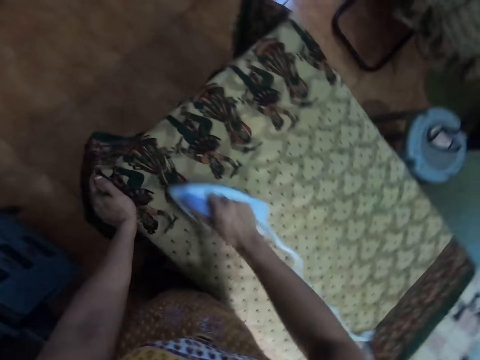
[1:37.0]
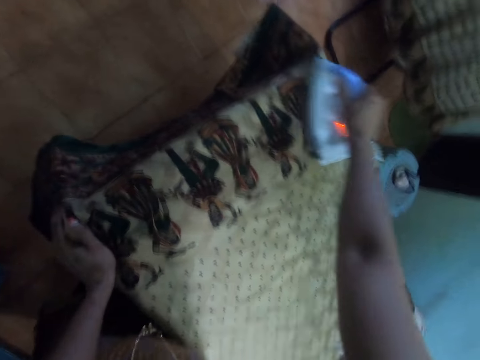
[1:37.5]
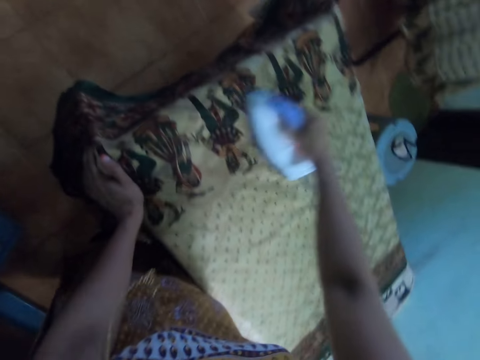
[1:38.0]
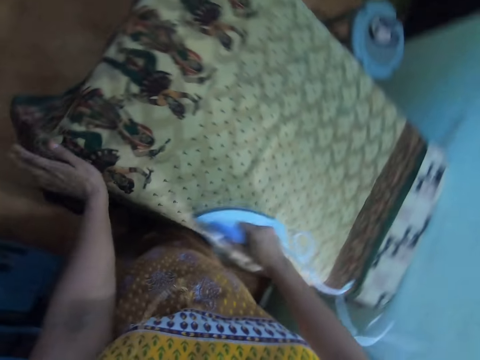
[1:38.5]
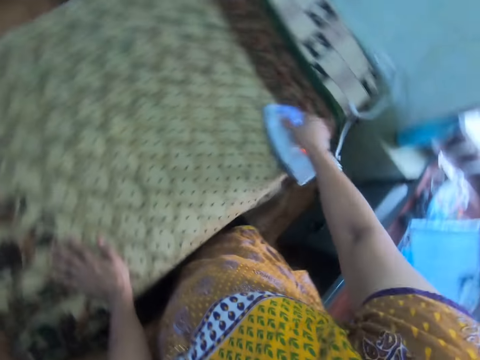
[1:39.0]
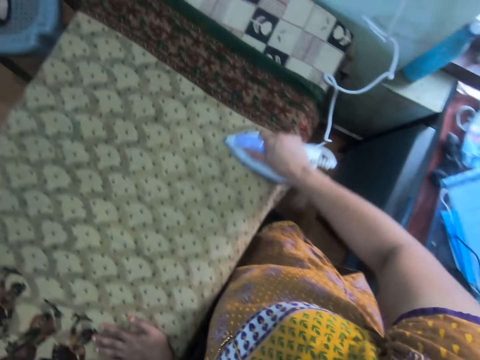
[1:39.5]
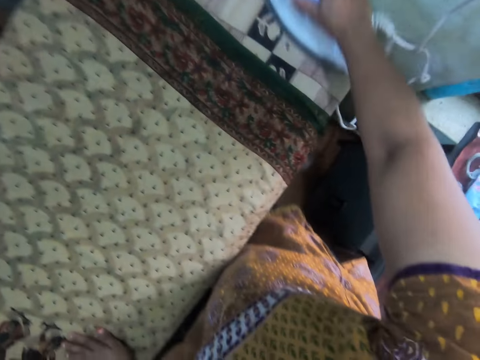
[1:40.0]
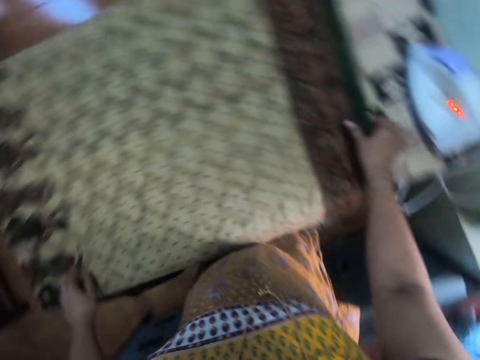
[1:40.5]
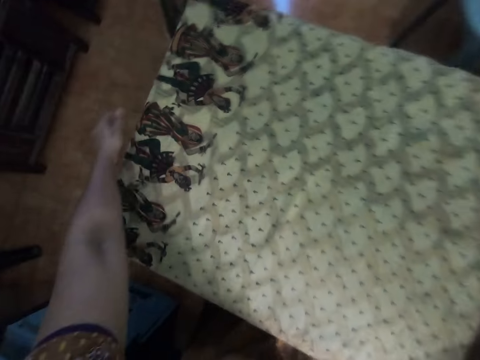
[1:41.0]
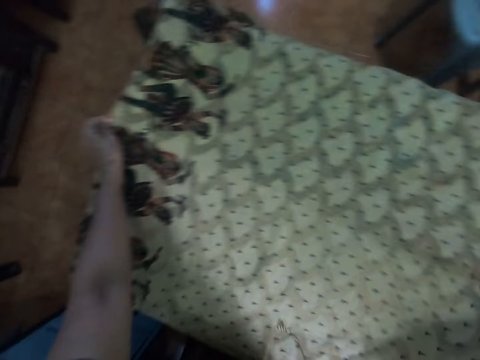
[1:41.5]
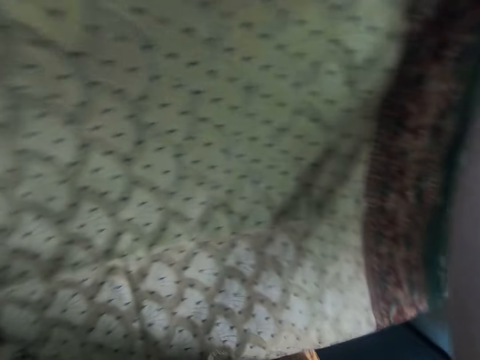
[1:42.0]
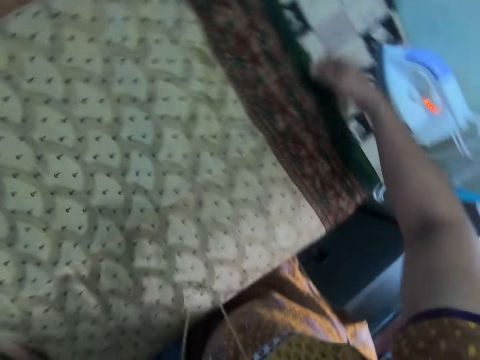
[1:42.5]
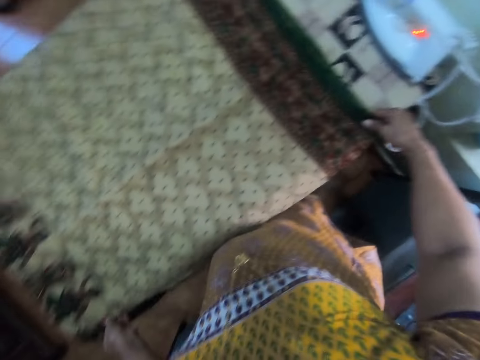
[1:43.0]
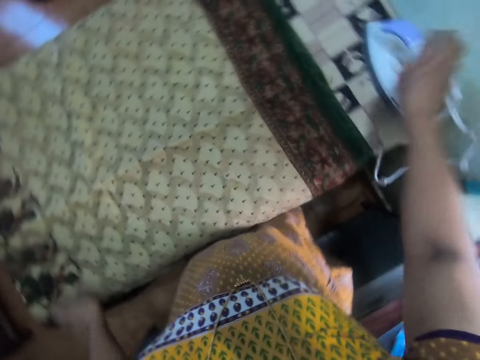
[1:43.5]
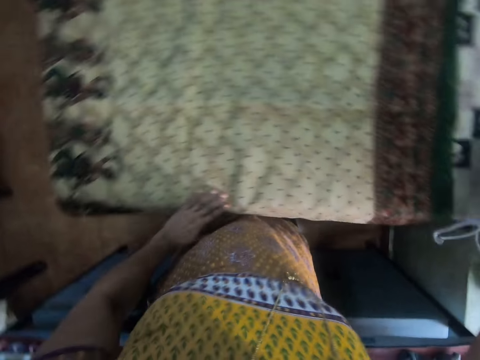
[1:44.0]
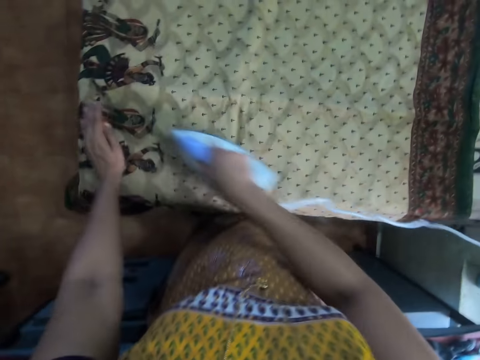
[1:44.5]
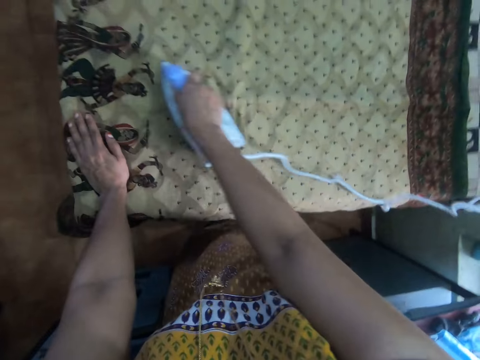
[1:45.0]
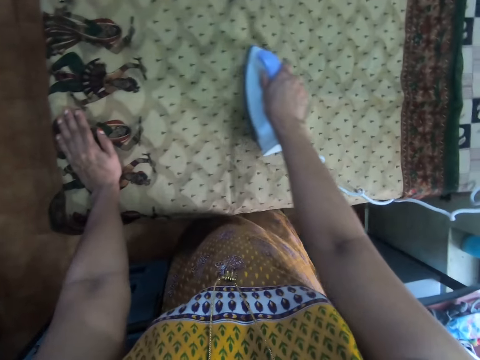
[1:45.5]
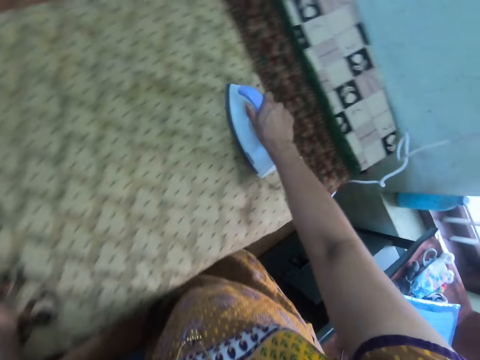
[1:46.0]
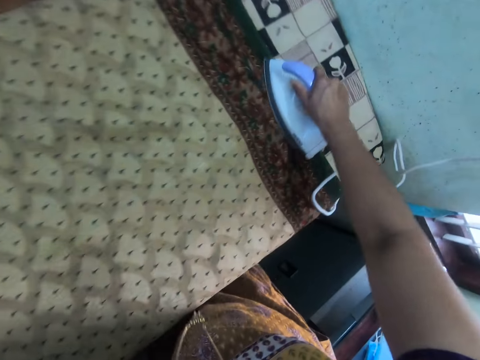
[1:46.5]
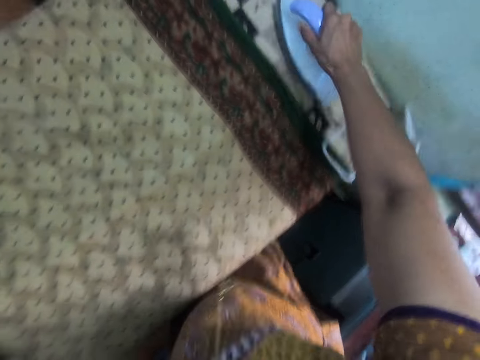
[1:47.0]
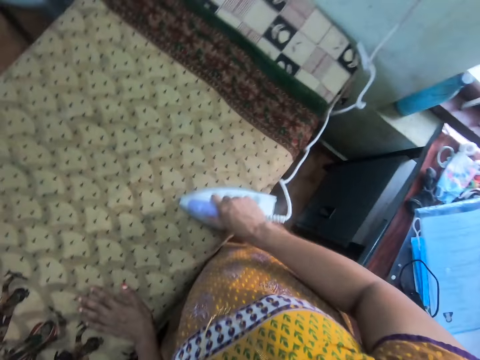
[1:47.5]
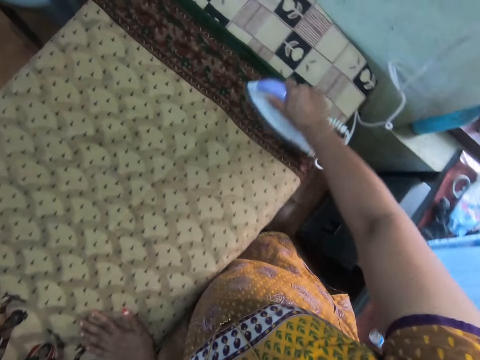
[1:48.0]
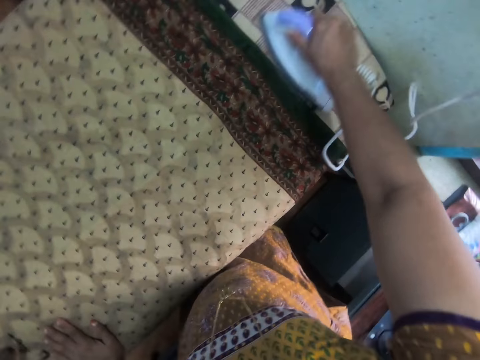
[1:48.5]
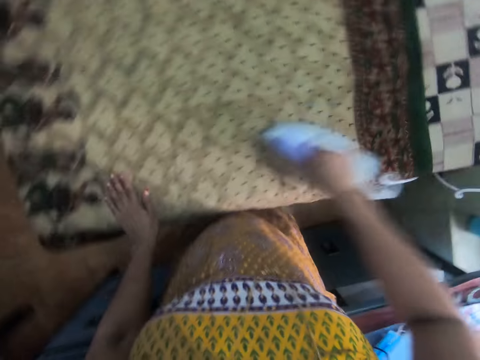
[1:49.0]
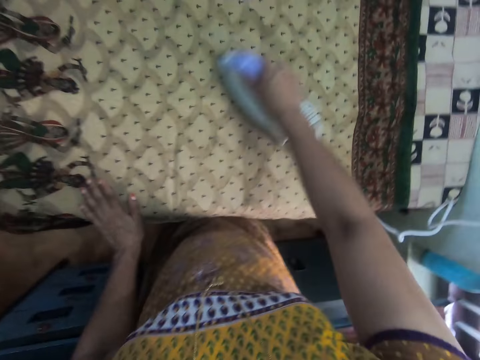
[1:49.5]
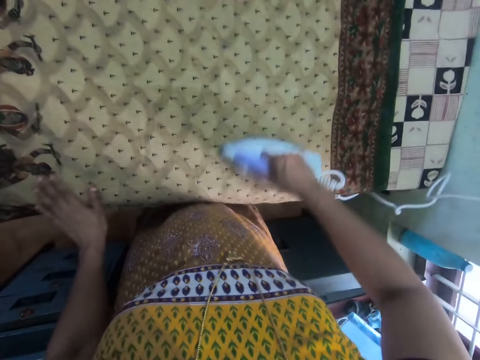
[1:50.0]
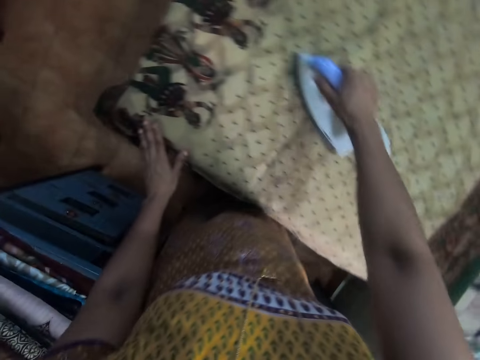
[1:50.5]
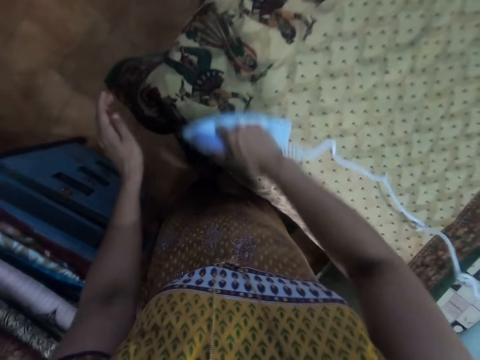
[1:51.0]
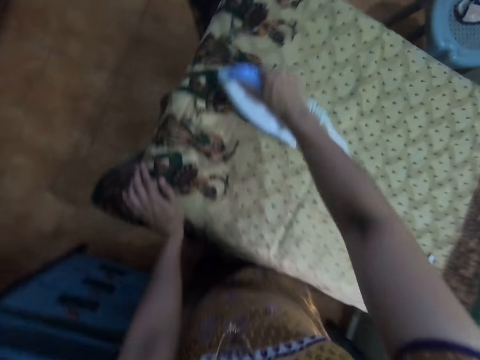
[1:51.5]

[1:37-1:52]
The camera wearer places the iron box on the ironing board or table. She holds the saree with both her hands and adjusts the position of the saree on the ironing board. She reaches for the iron box. She takes the iron box from the table. She rubs the saree's surface with her left hand, moves her left hand towards the saree's edge, and places the iron box on the saree. She straightens the saree with the iron box.

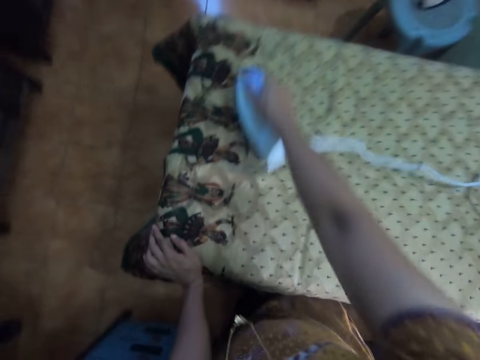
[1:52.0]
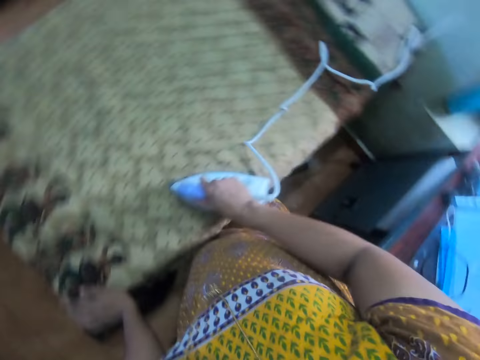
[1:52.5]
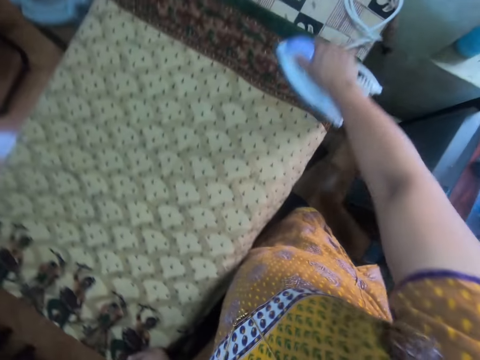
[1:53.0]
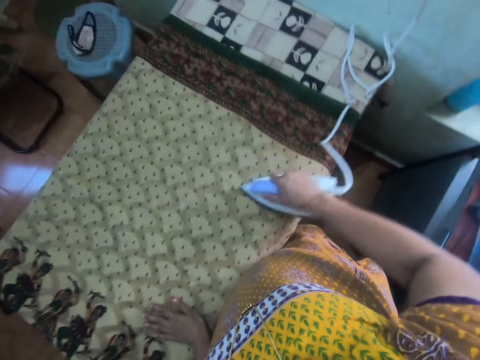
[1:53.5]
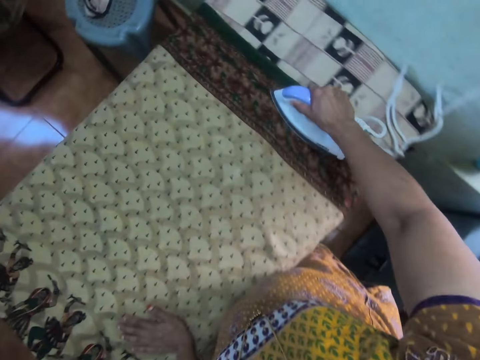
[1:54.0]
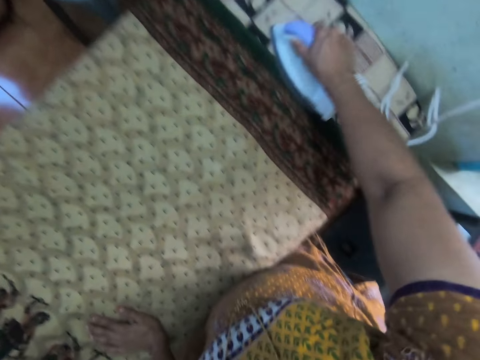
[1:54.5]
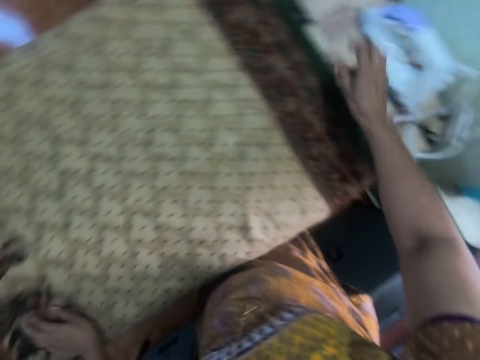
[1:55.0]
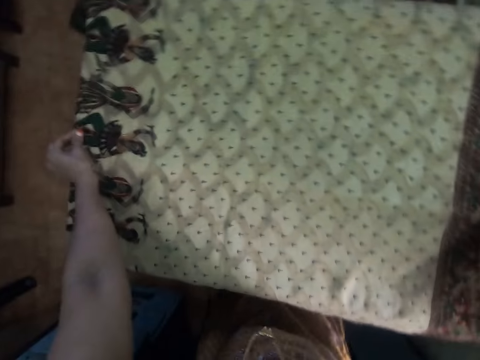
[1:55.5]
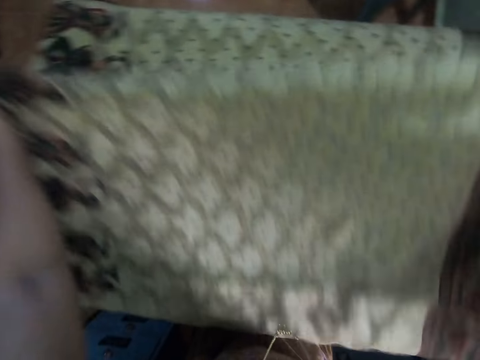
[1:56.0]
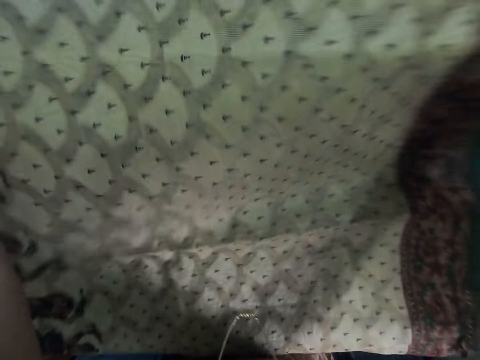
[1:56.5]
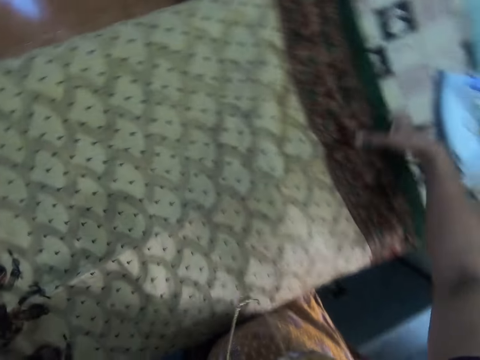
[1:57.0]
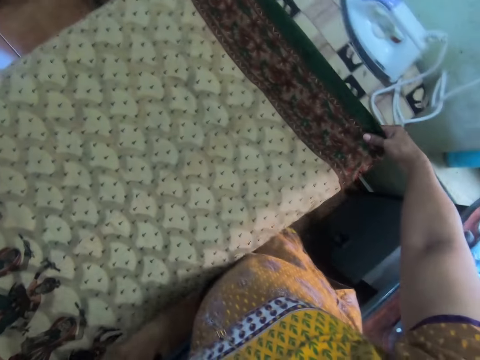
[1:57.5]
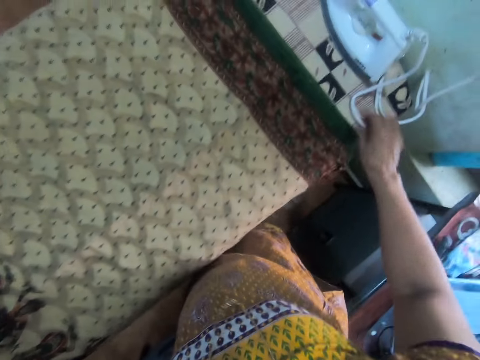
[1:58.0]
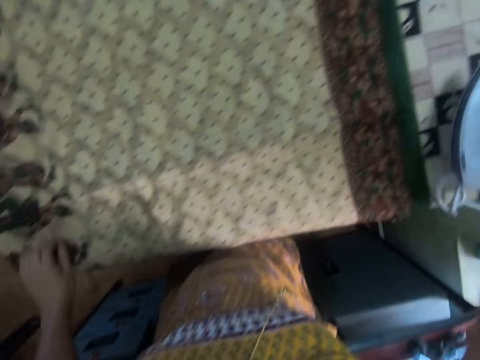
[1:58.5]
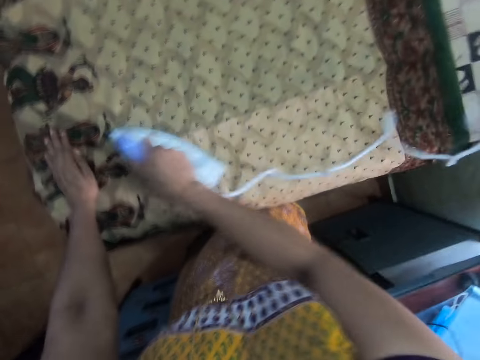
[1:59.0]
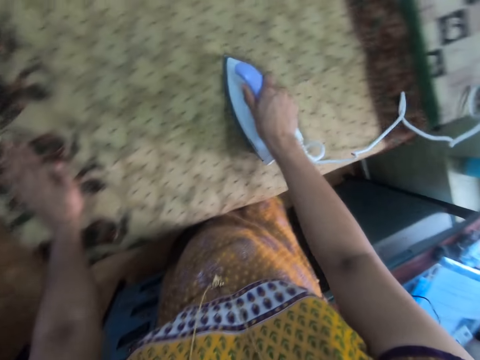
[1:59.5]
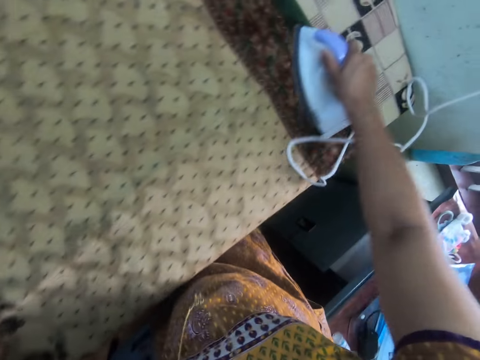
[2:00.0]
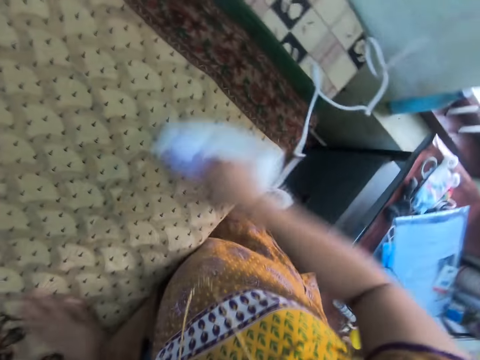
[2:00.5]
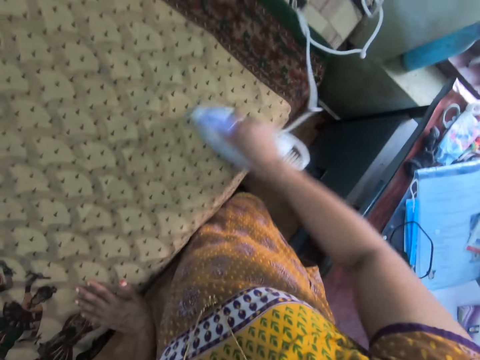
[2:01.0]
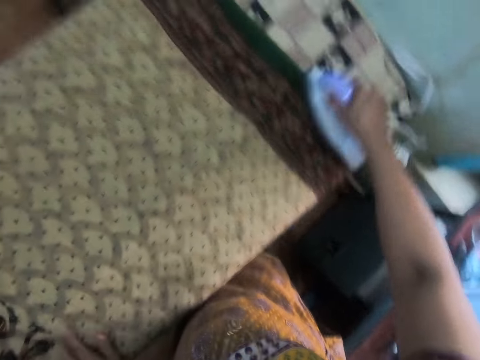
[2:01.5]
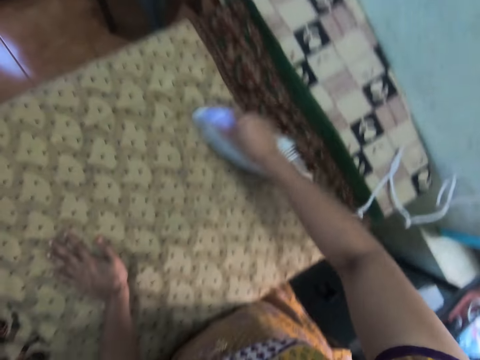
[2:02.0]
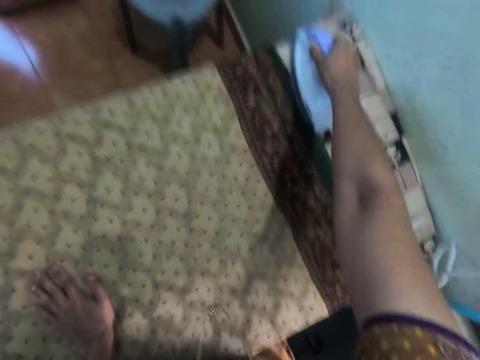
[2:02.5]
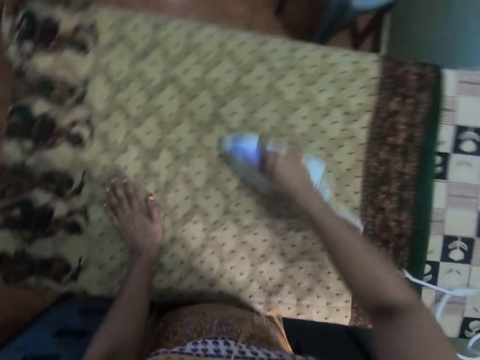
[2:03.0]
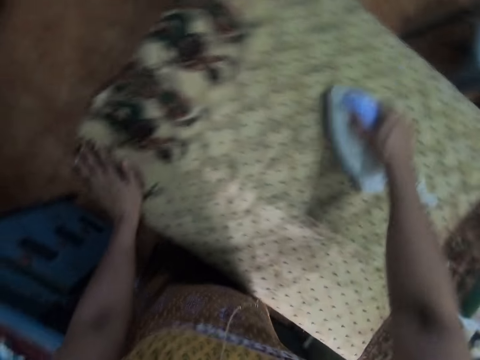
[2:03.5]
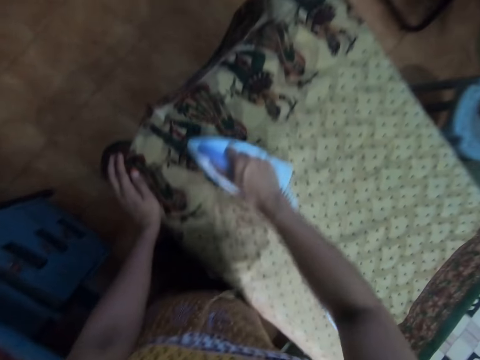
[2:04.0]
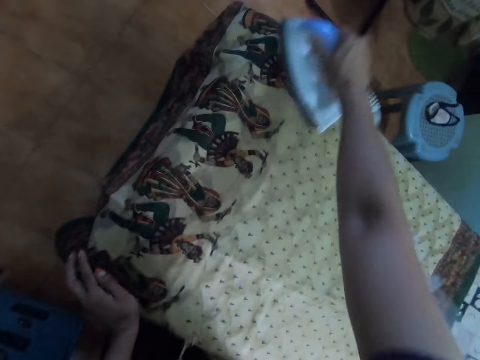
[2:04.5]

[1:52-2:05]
The camera wearer places the iron box on the ironing board. She holds the saree with both her hands and adjusts the position of the saree on the ironing board. She folds the fabric on the table. She picks up the iron box, places her left hand on the saree, and places the iron box on the saree. She straightens the saree with the iron box.
